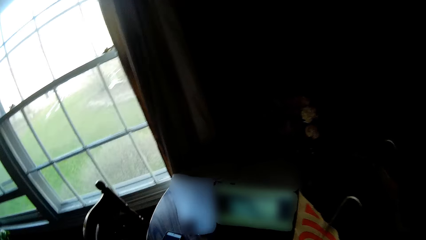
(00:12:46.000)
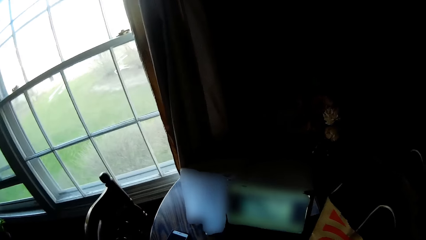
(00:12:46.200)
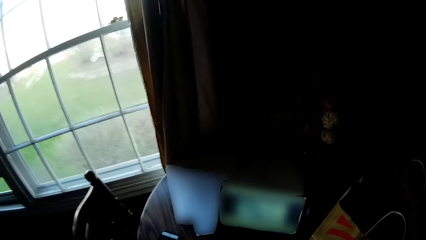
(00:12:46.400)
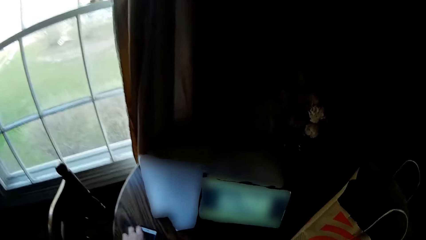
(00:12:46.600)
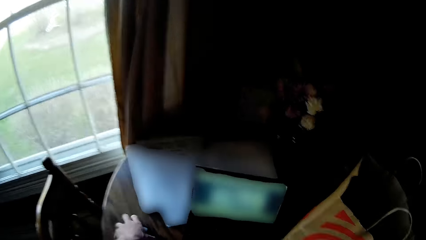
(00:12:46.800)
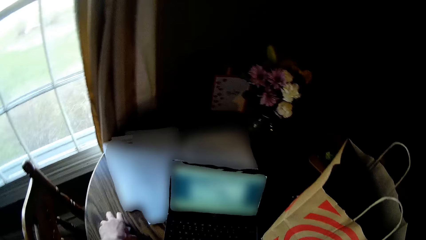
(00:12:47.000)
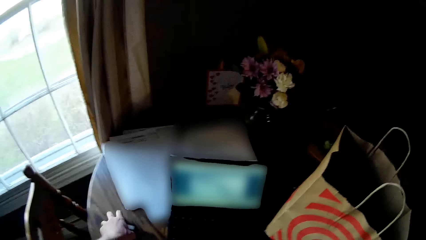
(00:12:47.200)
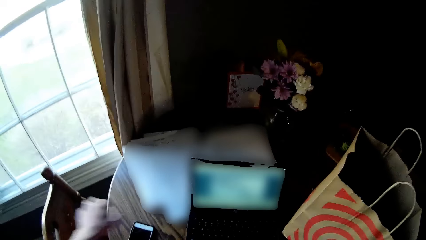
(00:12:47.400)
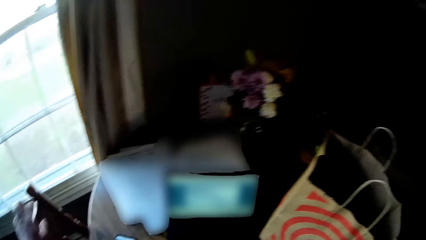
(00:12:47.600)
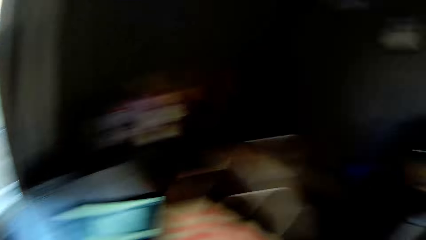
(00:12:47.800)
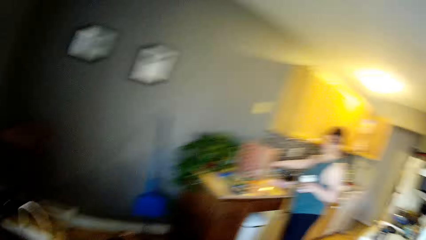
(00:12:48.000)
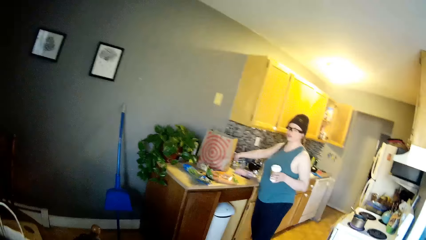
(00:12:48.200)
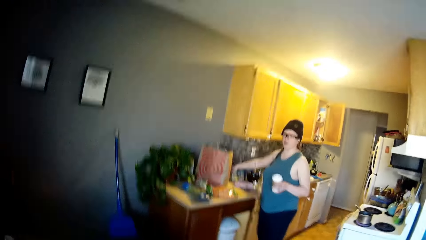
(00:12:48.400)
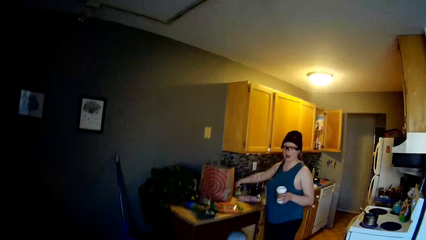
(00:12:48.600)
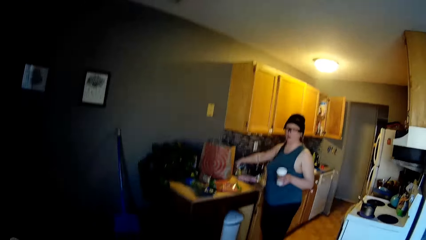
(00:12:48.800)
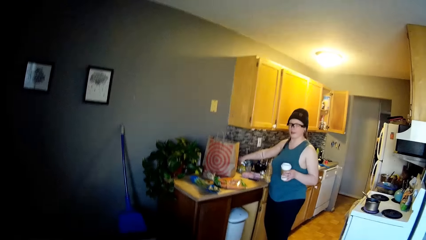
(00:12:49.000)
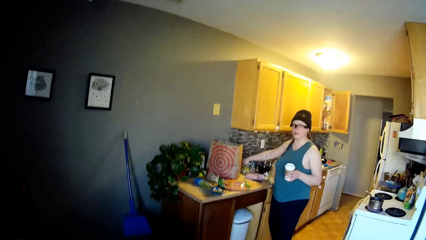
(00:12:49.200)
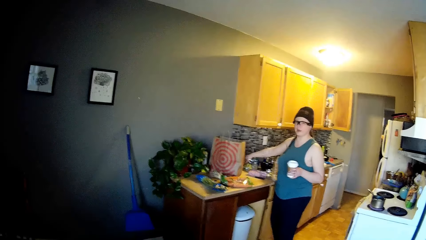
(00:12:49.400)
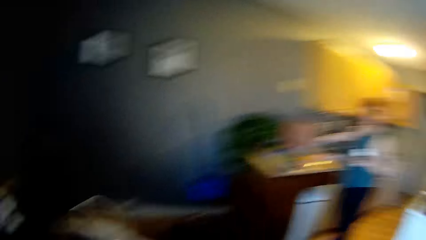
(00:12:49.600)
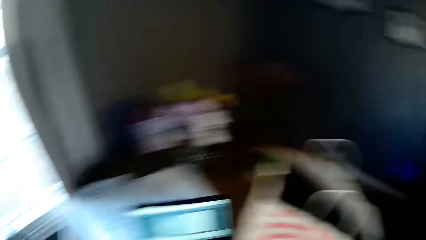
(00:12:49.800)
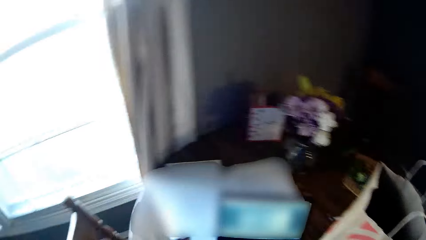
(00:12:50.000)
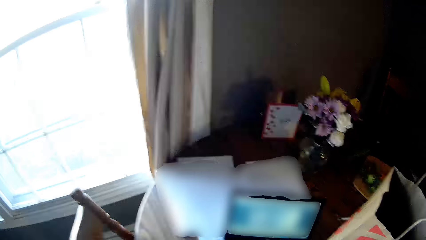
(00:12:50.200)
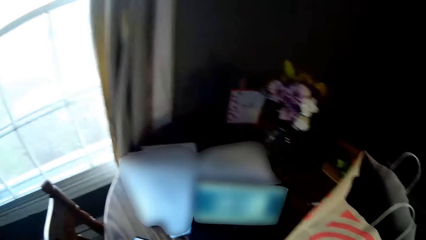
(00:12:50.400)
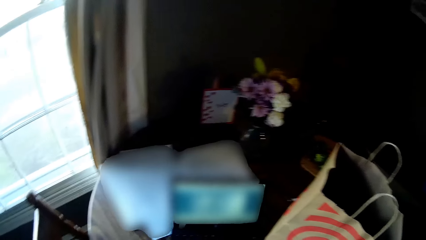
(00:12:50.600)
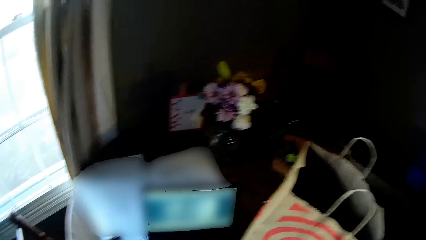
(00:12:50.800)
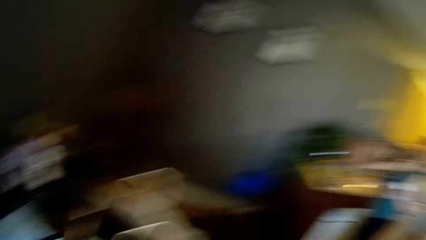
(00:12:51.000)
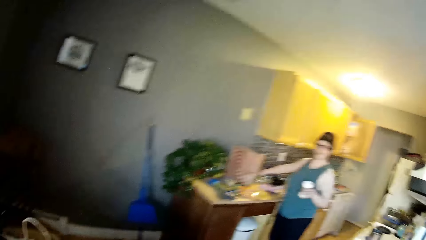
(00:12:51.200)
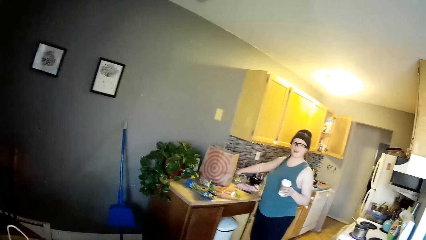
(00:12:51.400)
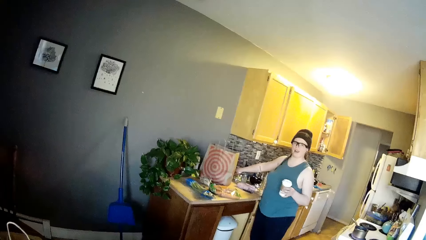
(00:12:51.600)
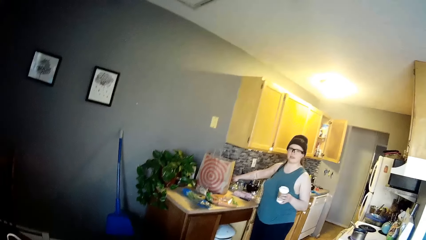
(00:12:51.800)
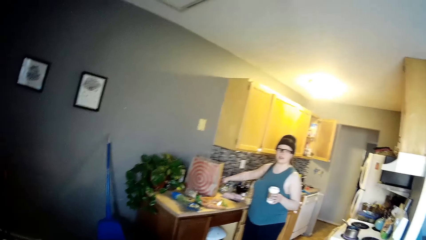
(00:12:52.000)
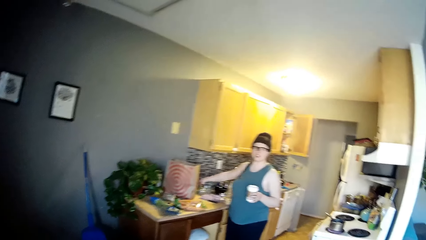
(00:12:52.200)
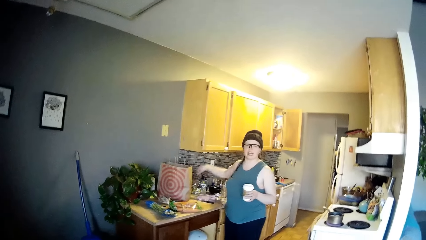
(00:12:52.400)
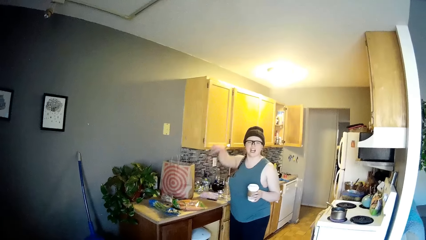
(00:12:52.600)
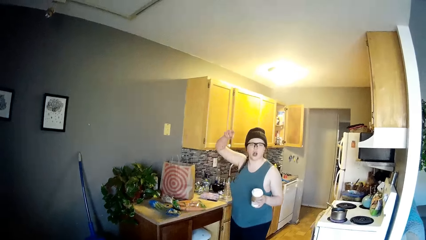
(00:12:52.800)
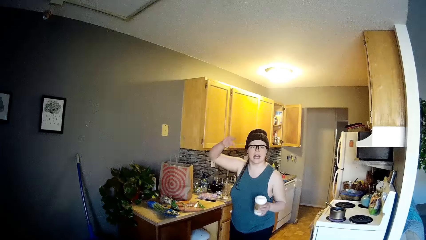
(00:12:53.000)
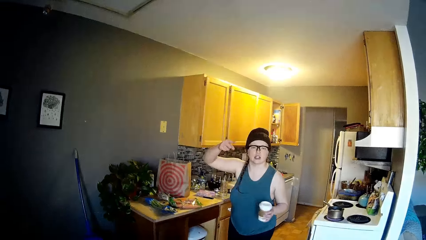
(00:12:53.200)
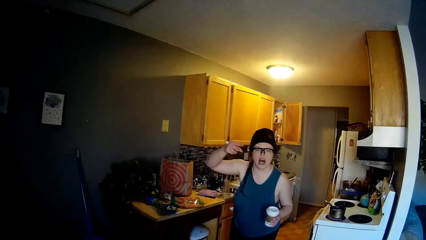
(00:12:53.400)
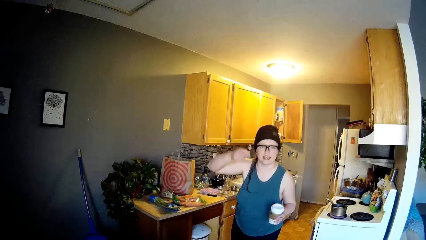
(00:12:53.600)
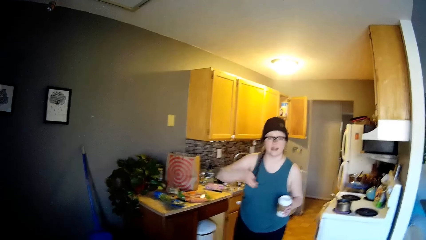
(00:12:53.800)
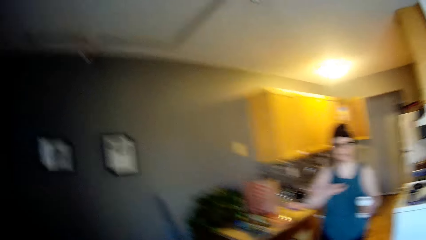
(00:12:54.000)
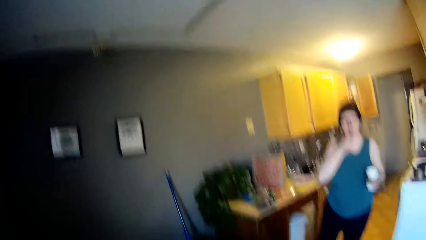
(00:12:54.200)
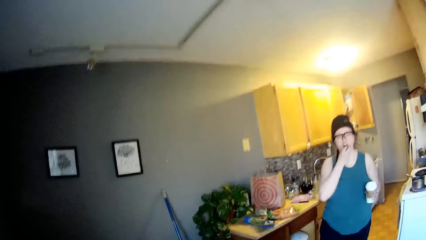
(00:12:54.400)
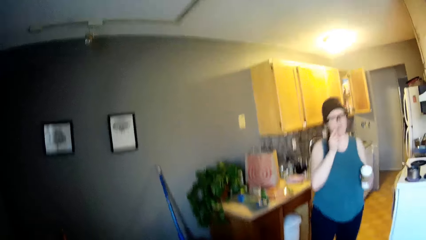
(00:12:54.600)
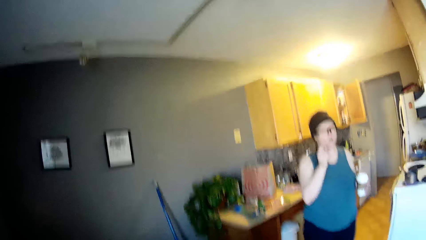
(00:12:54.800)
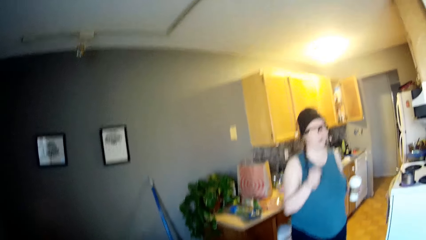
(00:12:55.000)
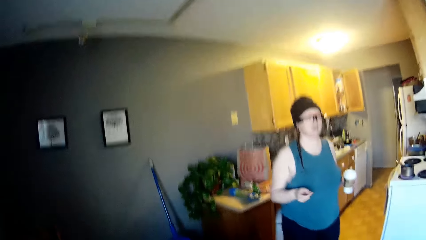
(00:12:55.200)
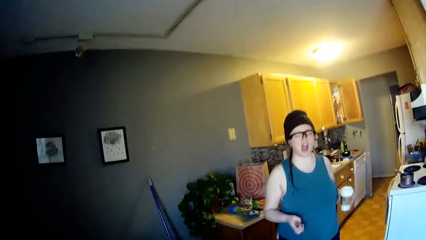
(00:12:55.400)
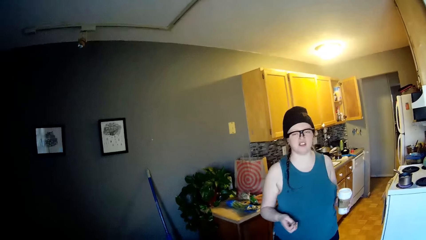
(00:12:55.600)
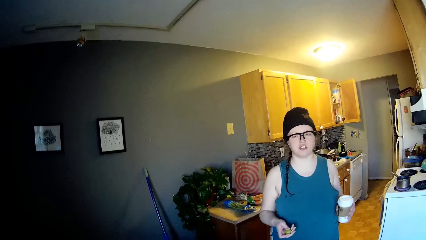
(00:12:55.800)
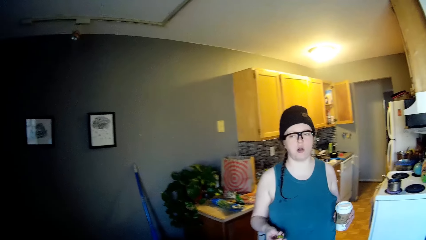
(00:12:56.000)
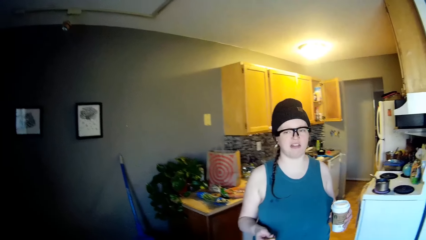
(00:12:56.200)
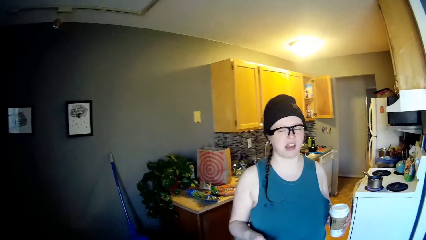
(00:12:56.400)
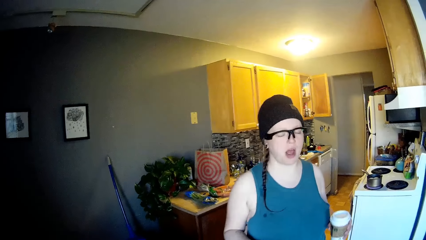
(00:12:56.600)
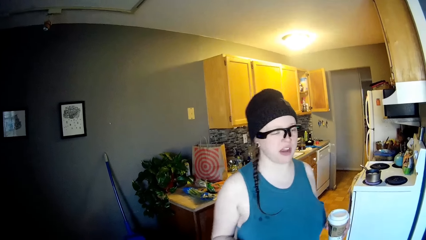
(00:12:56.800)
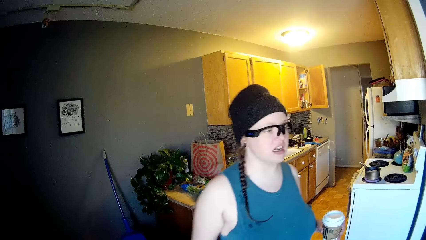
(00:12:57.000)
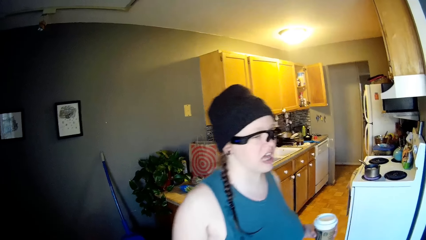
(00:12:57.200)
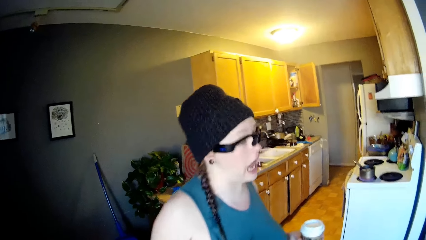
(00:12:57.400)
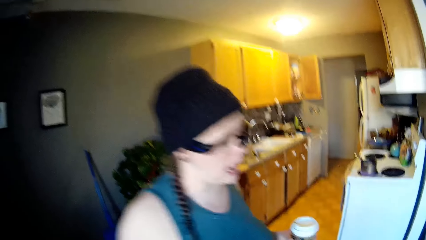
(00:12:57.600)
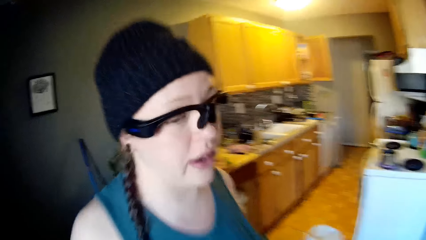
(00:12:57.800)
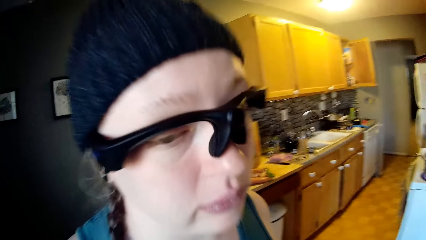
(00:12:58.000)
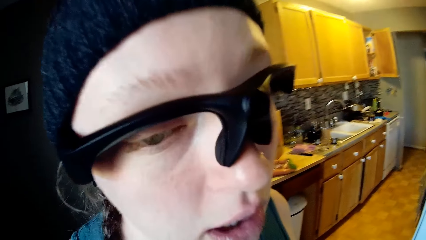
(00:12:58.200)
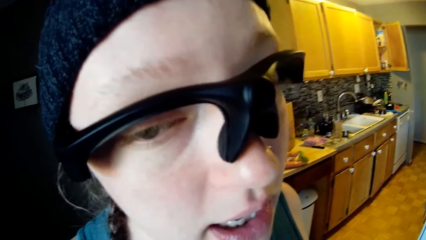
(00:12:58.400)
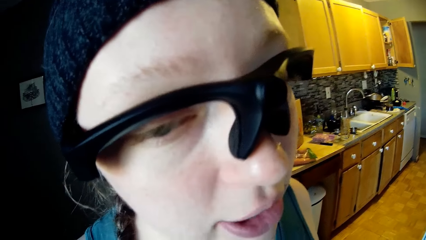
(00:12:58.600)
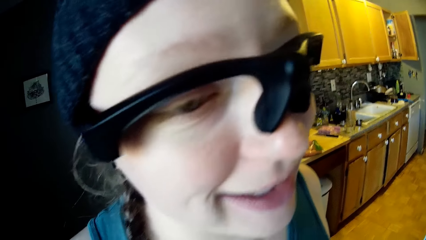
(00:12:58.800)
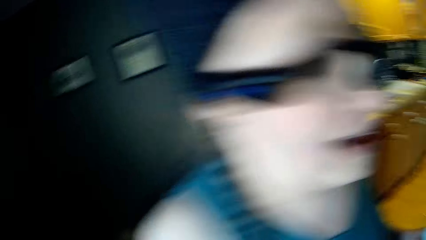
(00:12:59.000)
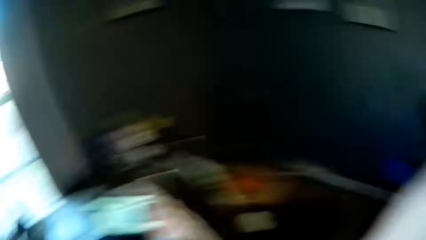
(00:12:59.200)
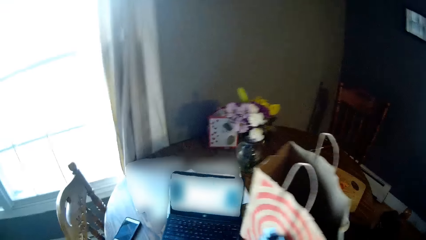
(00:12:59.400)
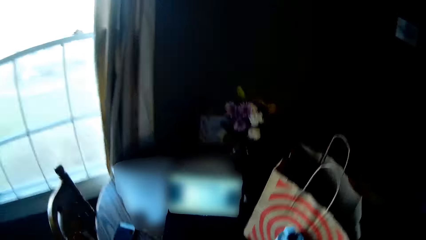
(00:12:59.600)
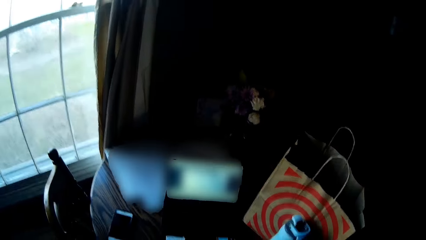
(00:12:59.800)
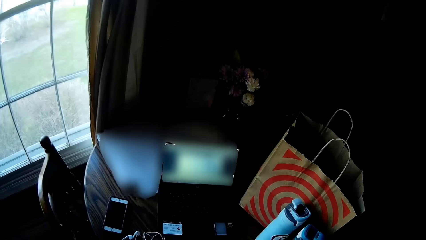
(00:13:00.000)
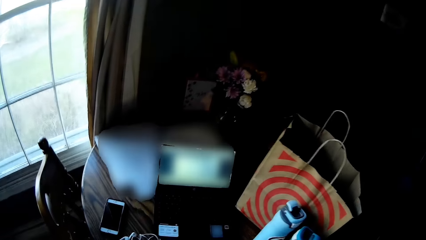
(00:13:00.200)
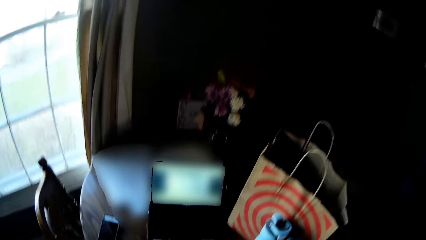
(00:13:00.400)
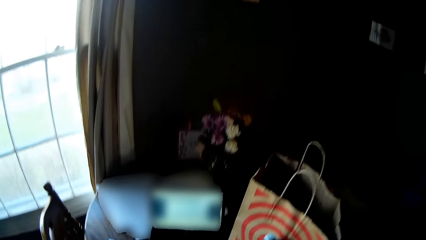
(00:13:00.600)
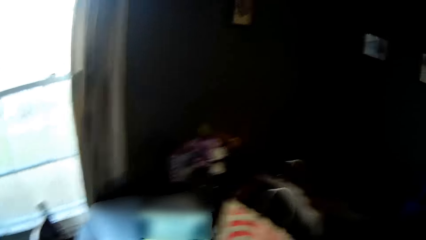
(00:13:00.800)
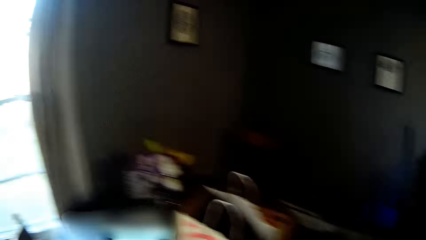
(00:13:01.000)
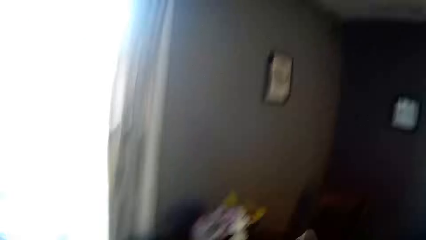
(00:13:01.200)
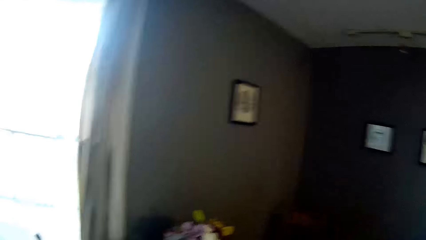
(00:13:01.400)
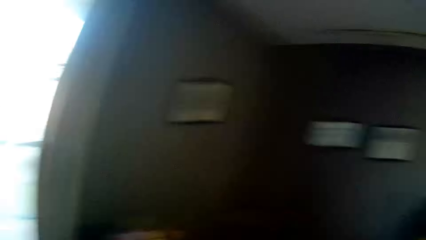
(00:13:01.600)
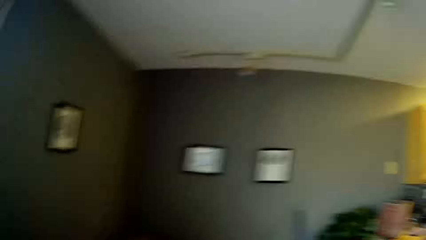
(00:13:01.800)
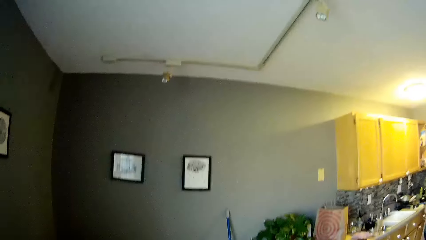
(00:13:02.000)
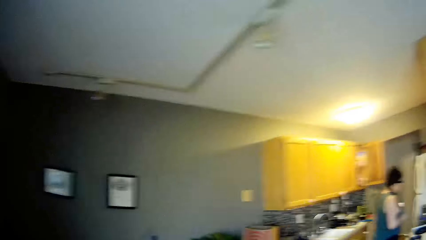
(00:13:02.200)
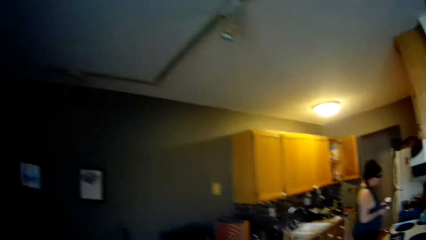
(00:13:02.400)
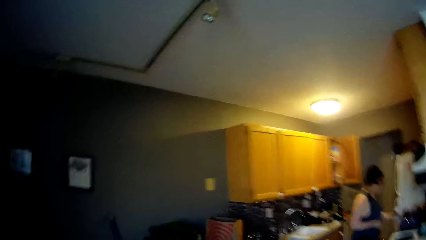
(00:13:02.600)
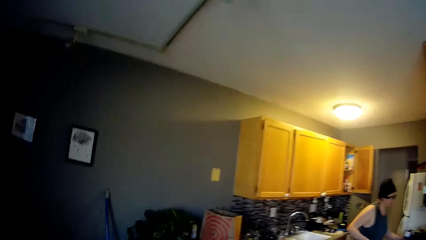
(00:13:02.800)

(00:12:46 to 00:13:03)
The camera wearer touches a phone on the dining table with his left hand. The woman holds the cup of coffee with her left hand in front of the kitchen counter. The woman puts her right hand on the kitchen counter. The woman removes her hand from the kitchen counter. The woman puts a cookie in her mouth with her right hand.
